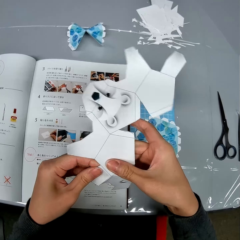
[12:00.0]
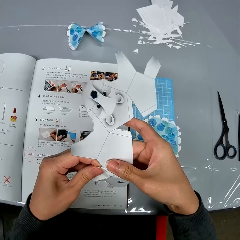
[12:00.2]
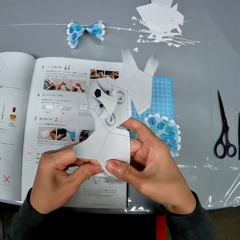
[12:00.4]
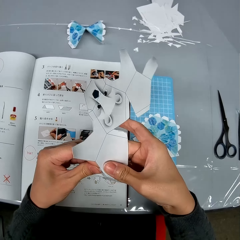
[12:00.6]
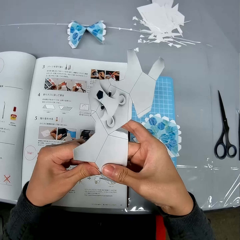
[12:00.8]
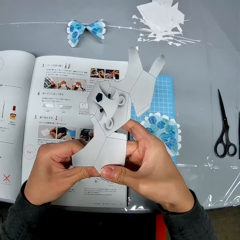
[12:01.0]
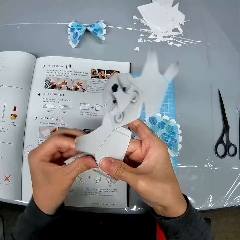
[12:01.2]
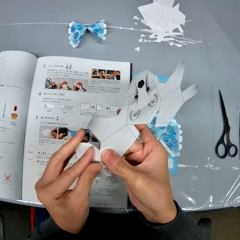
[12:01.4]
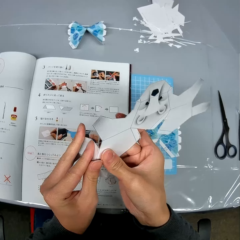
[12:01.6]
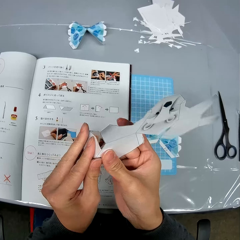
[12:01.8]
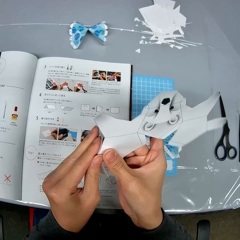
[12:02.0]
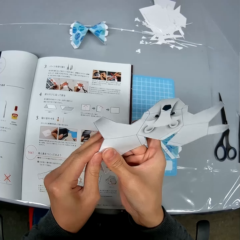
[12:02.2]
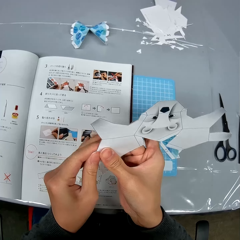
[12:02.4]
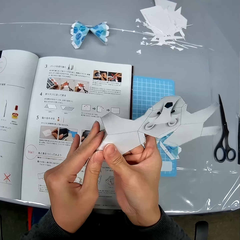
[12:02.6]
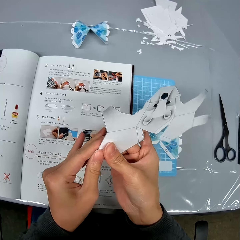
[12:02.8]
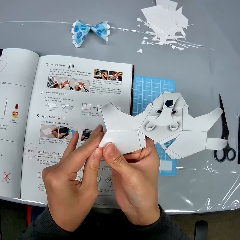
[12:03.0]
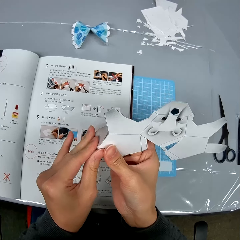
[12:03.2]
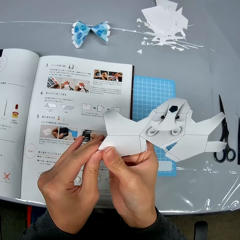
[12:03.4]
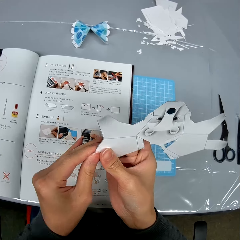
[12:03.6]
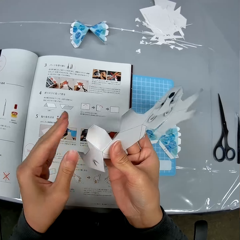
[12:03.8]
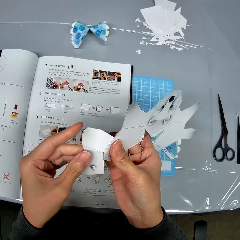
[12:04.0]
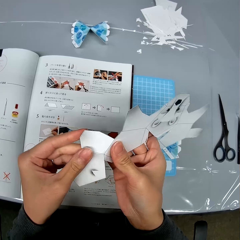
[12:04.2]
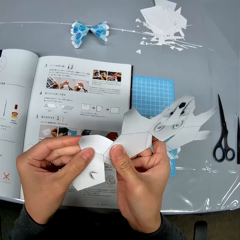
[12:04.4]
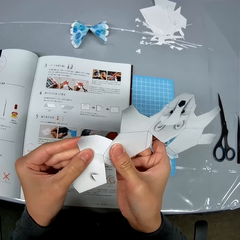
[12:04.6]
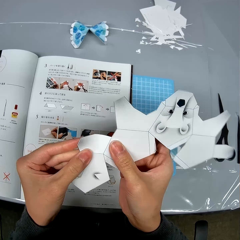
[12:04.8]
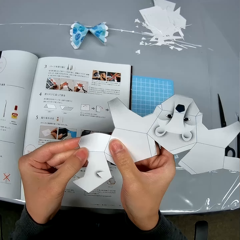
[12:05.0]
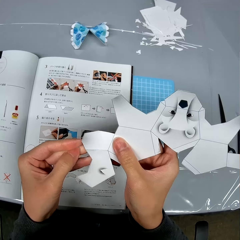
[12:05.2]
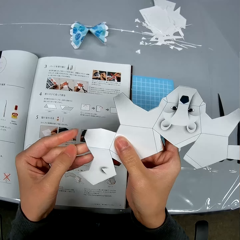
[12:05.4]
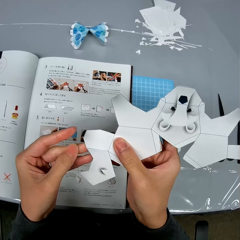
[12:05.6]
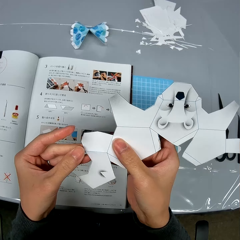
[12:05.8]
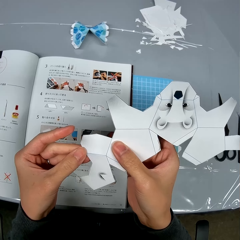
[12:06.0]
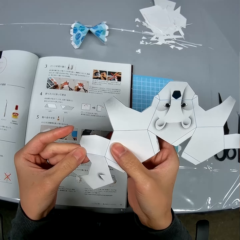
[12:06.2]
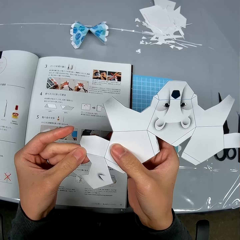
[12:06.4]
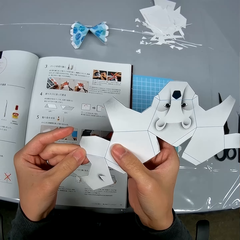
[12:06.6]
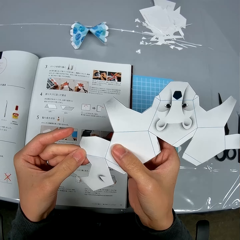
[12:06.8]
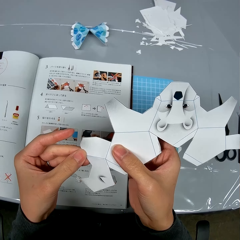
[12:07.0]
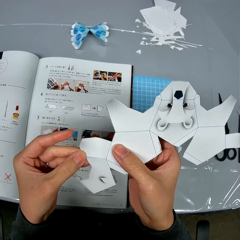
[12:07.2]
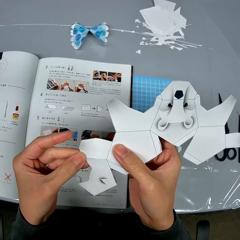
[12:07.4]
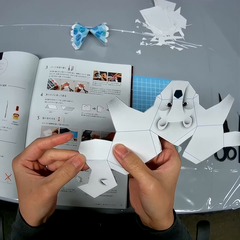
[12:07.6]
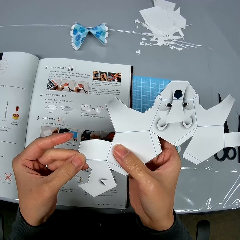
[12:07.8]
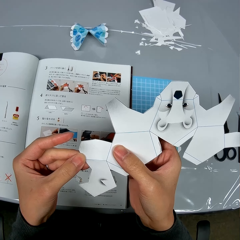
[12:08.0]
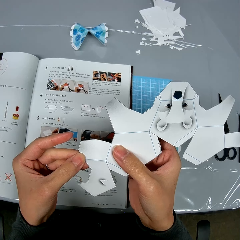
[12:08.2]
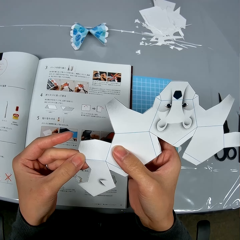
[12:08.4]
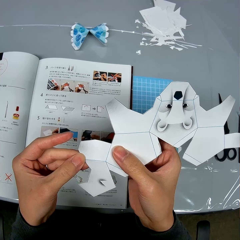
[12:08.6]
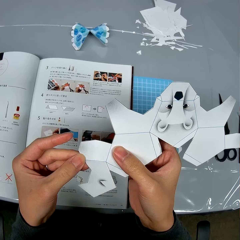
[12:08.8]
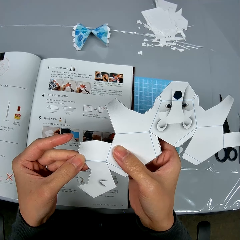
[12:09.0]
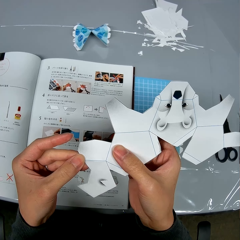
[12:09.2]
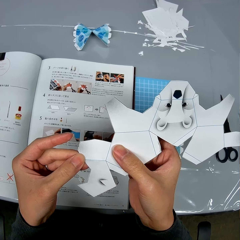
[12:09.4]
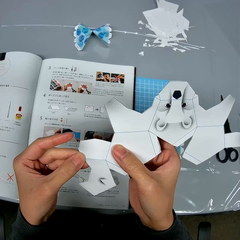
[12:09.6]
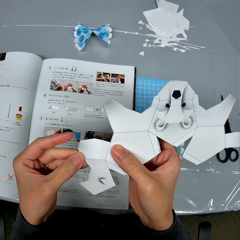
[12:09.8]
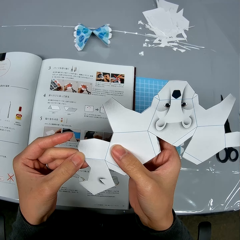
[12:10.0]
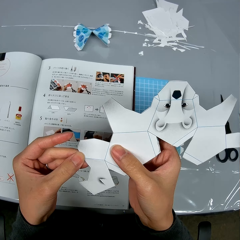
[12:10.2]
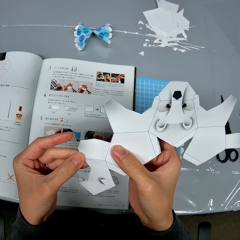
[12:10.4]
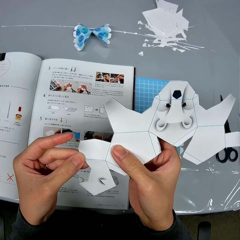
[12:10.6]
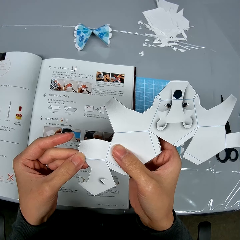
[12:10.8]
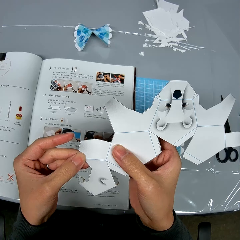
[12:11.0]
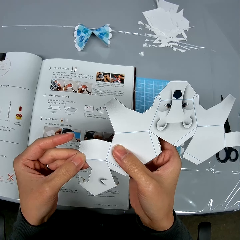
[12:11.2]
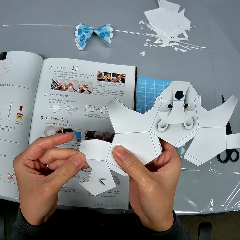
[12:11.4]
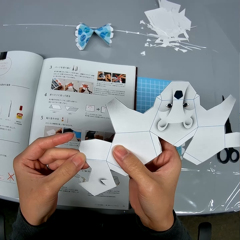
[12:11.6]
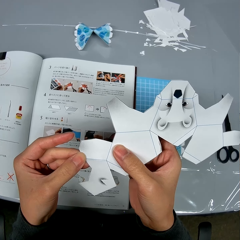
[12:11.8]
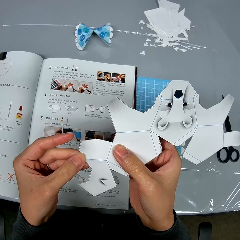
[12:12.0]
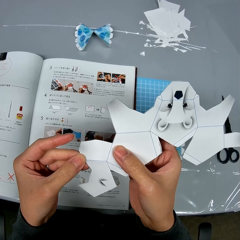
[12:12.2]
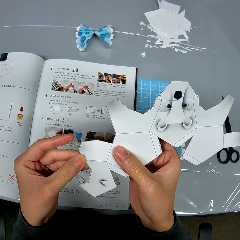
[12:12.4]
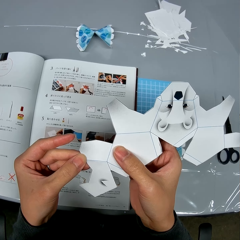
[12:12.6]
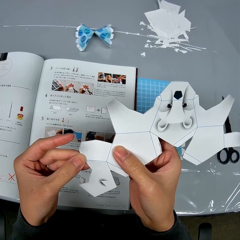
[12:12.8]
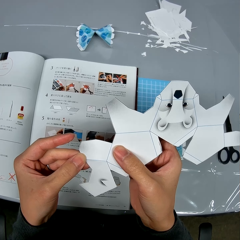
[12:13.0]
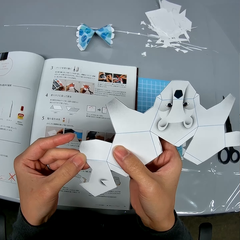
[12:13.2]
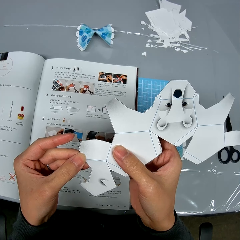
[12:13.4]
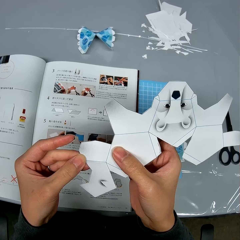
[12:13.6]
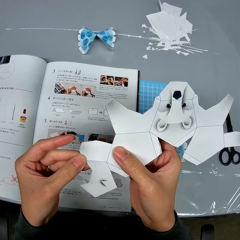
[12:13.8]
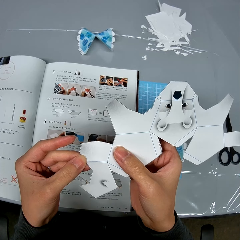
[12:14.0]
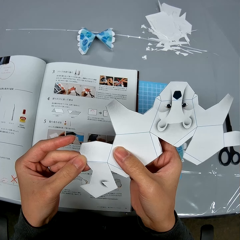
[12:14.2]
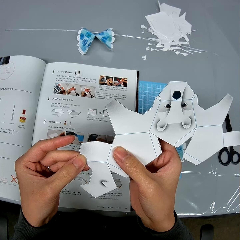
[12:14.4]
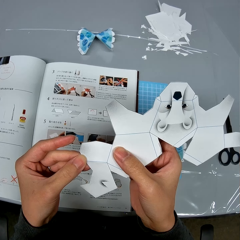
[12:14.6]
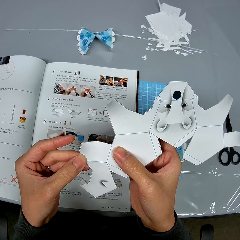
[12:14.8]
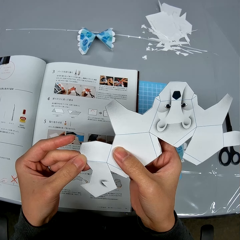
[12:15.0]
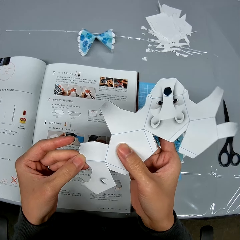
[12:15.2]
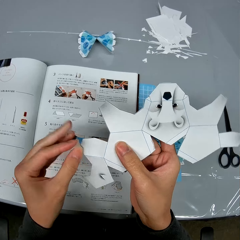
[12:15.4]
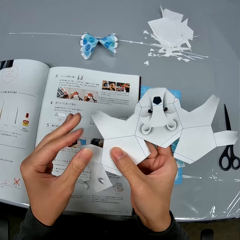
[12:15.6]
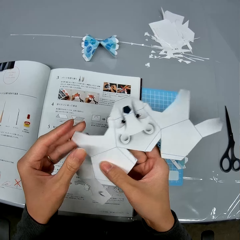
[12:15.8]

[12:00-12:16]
The camera wearer looks at the paper.

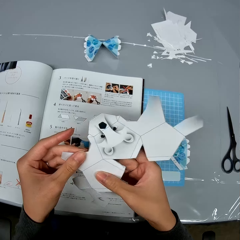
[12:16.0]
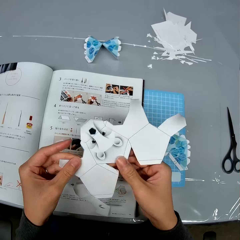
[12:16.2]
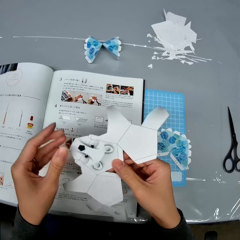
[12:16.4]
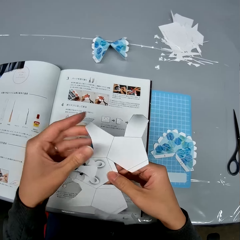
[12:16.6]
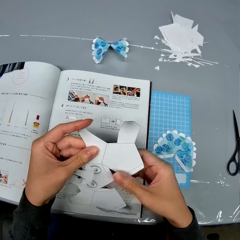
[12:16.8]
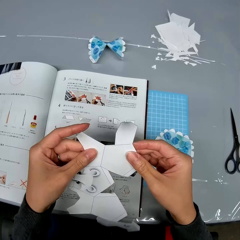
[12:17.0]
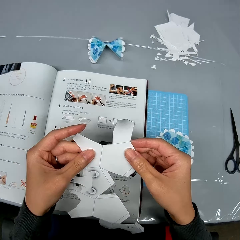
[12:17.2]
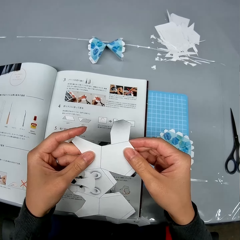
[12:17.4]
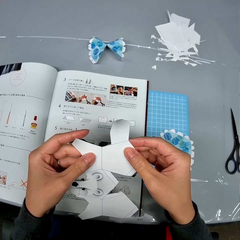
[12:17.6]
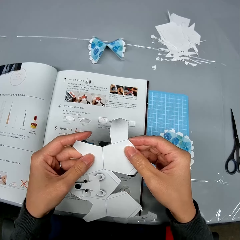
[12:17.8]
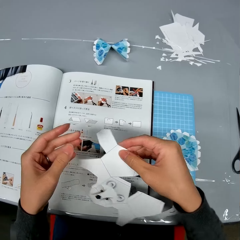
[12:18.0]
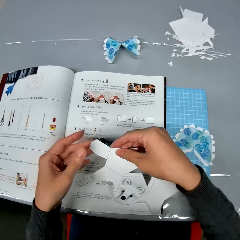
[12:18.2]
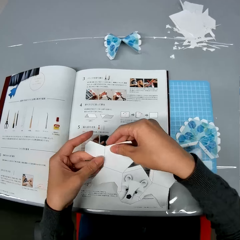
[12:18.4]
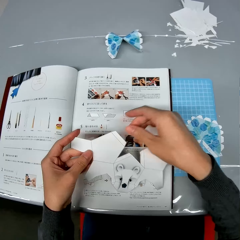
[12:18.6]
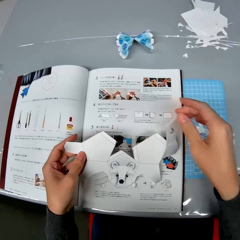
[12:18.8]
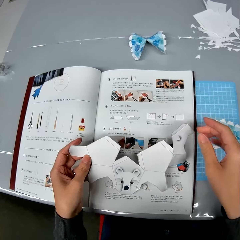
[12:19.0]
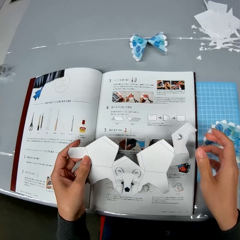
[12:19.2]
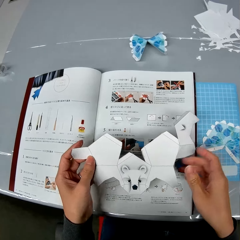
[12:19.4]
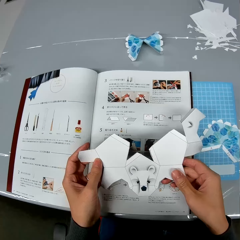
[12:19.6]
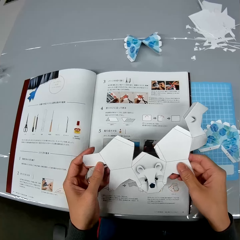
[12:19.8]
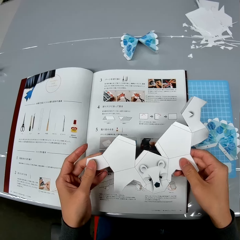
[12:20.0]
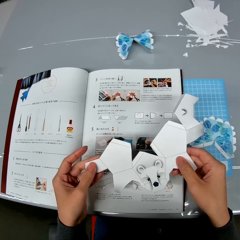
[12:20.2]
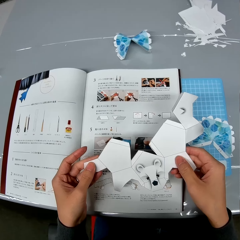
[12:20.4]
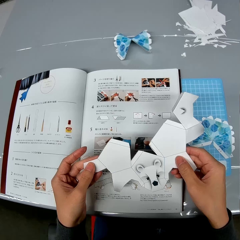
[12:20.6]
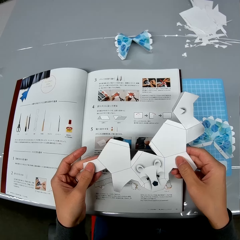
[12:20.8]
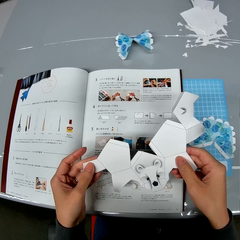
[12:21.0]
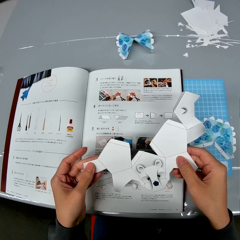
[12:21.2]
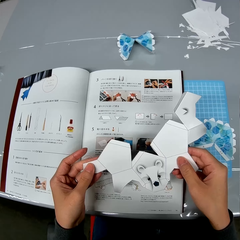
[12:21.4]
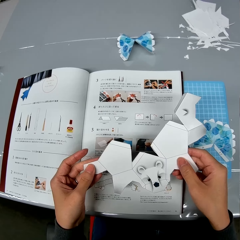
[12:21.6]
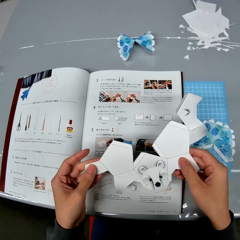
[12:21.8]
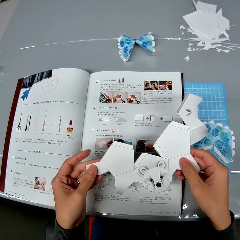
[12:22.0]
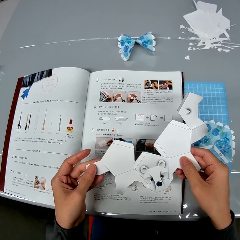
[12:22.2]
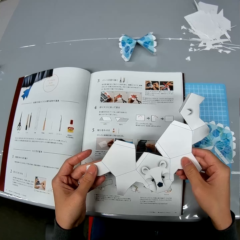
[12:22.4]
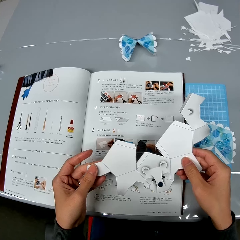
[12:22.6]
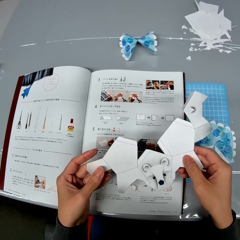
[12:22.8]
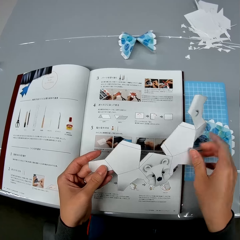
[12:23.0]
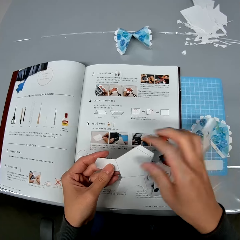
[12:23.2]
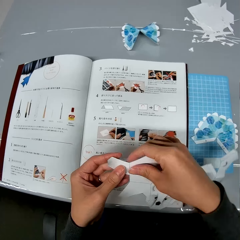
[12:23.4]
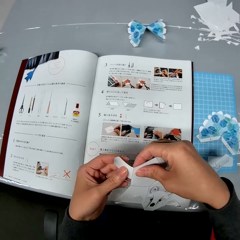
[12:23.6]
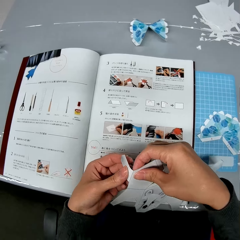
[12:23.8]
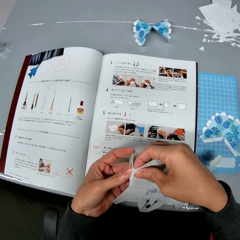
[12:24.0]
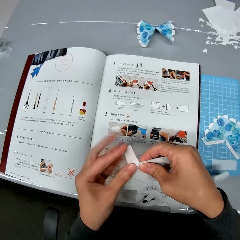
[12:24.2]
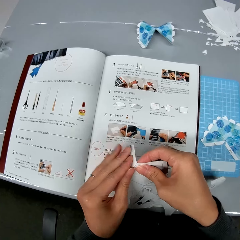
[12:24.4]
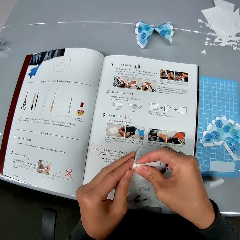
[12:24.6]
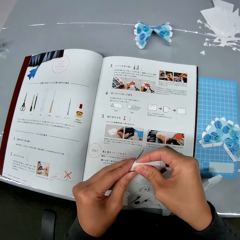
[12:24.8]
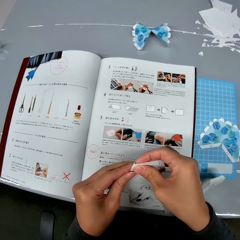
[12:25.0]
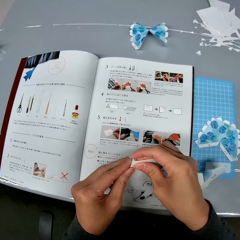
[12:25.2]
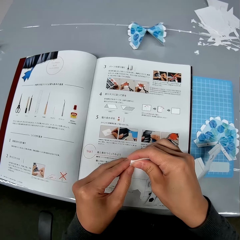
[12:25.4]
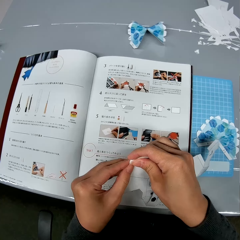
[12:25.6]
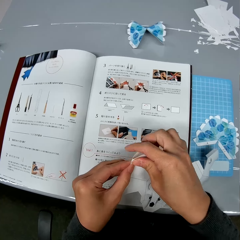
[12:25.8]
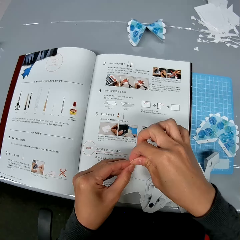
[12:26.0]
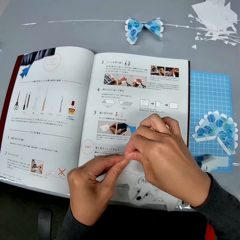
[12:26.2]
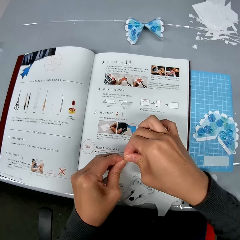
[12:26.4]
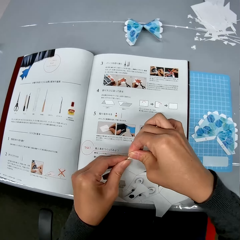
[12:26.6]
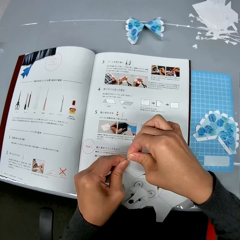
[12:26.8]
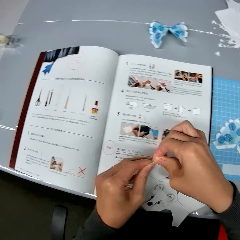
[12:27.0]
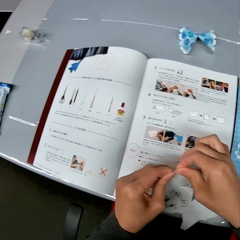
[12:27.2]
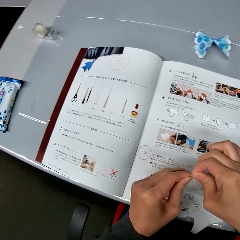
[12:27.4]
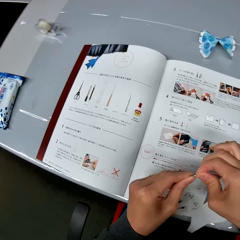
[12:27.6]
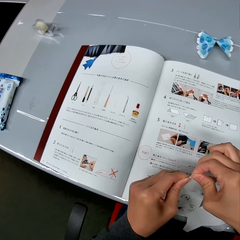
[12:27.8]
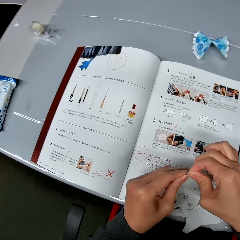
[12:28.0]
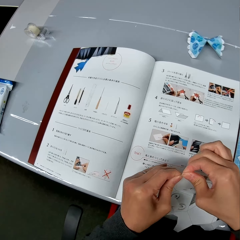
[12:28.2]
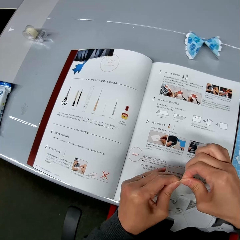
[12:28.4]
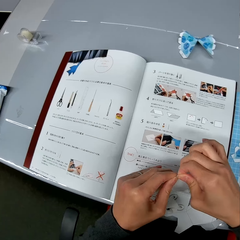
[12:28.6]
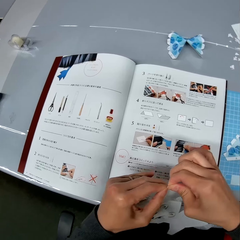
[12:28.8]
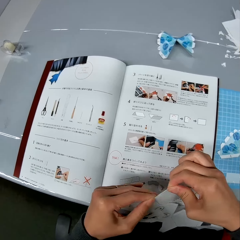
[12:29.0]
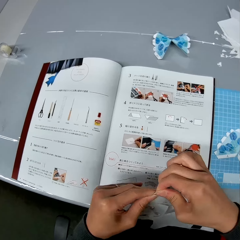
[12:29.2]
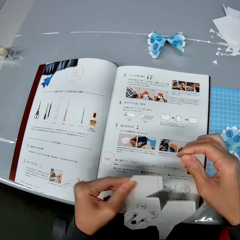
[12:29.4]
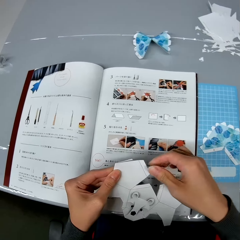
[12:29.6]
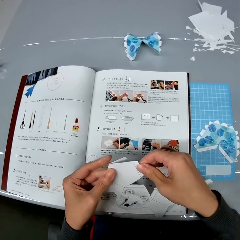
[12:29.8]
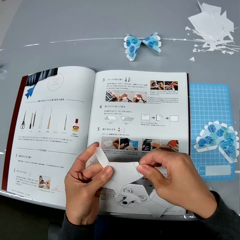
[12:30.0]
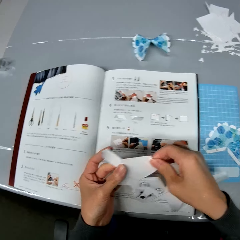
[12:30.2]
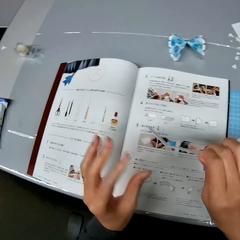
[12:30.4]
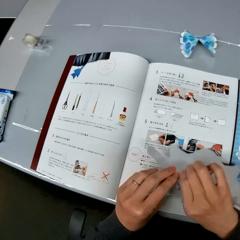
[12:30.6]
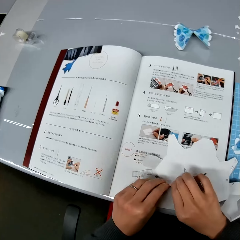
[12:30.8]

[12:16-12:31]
The camera wearer rotates the paper. They touch the paper. They fold the piece of paper.
